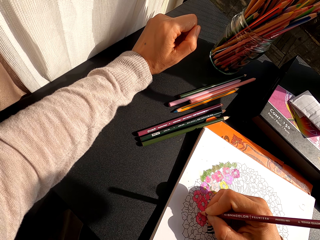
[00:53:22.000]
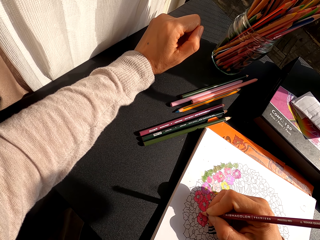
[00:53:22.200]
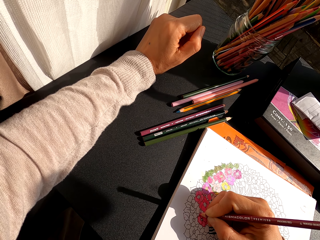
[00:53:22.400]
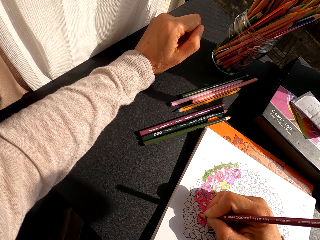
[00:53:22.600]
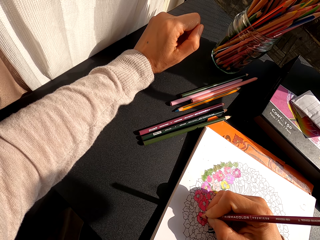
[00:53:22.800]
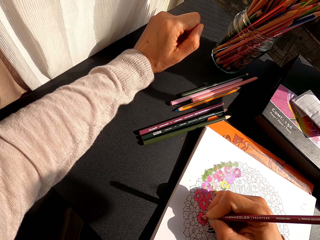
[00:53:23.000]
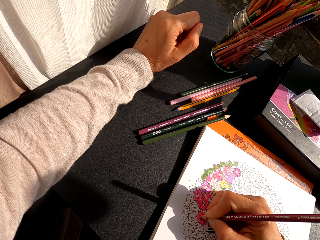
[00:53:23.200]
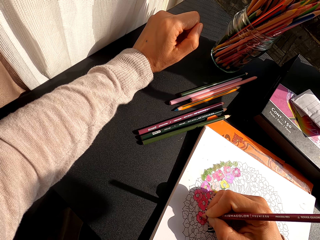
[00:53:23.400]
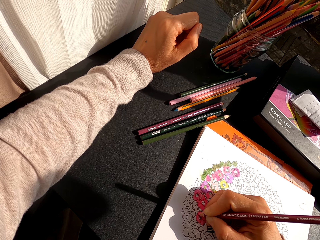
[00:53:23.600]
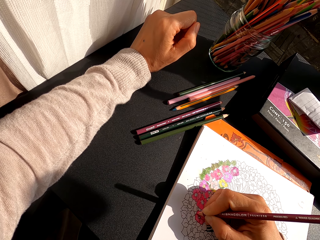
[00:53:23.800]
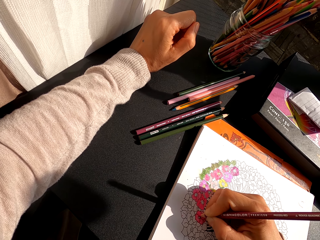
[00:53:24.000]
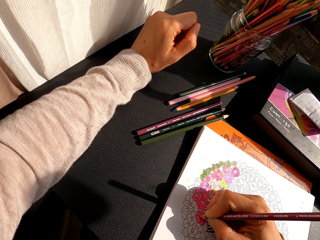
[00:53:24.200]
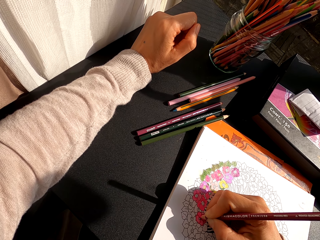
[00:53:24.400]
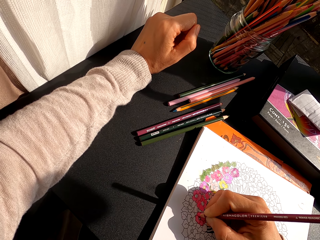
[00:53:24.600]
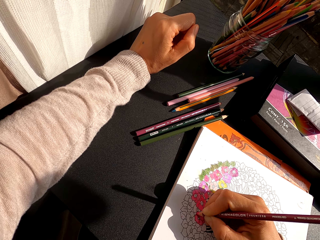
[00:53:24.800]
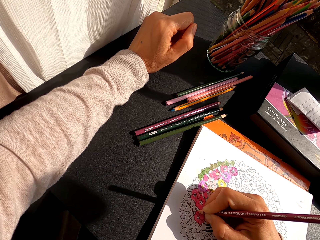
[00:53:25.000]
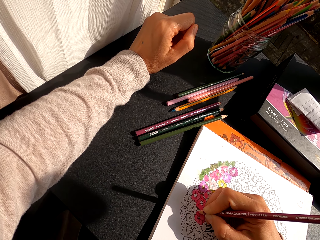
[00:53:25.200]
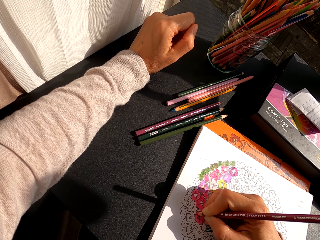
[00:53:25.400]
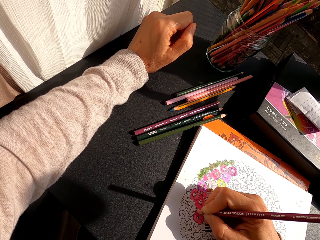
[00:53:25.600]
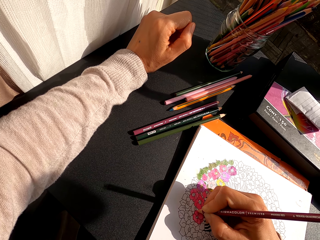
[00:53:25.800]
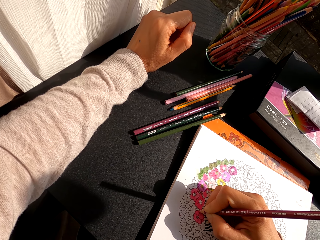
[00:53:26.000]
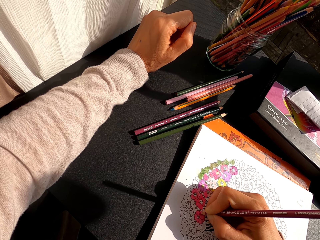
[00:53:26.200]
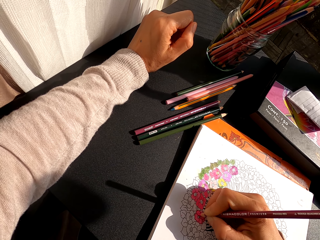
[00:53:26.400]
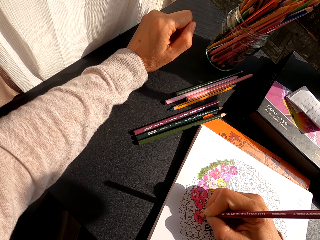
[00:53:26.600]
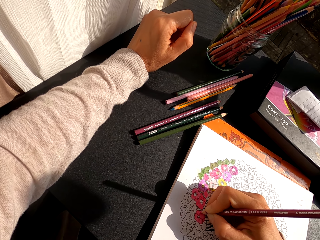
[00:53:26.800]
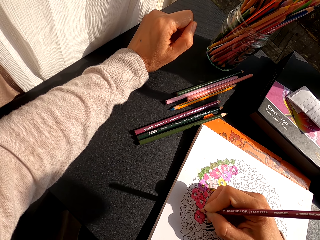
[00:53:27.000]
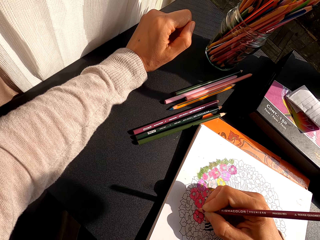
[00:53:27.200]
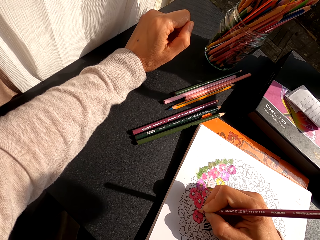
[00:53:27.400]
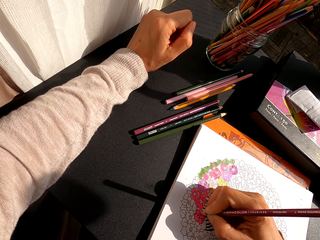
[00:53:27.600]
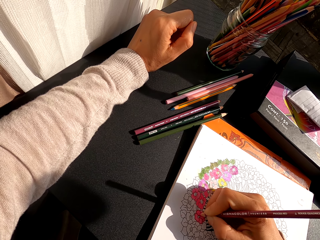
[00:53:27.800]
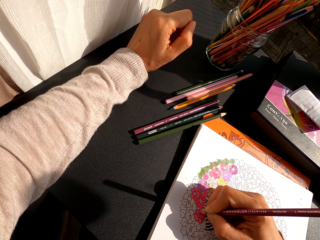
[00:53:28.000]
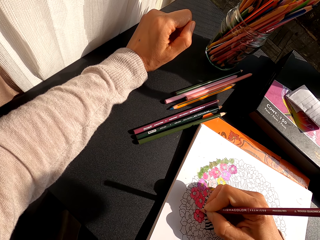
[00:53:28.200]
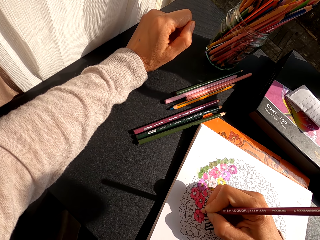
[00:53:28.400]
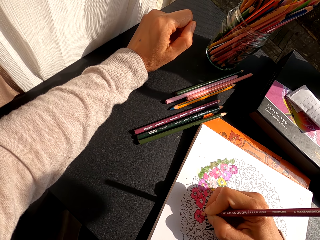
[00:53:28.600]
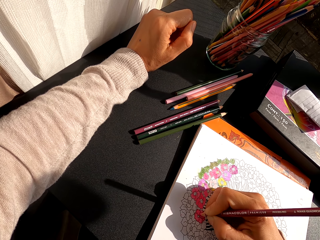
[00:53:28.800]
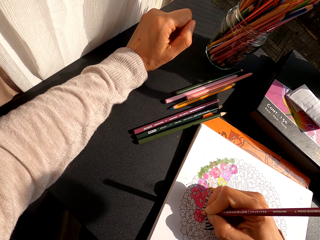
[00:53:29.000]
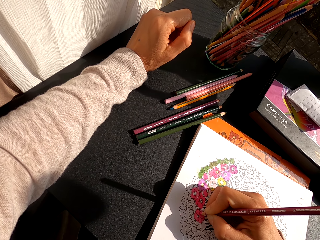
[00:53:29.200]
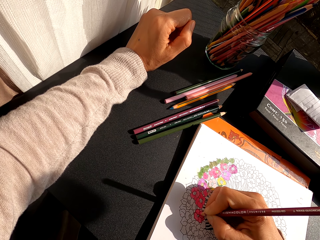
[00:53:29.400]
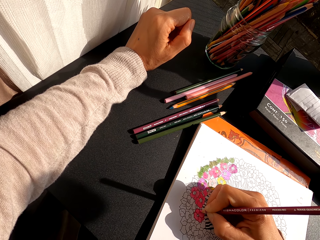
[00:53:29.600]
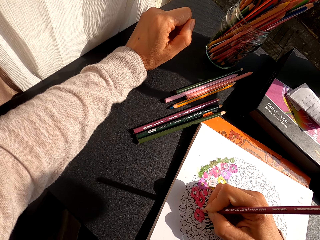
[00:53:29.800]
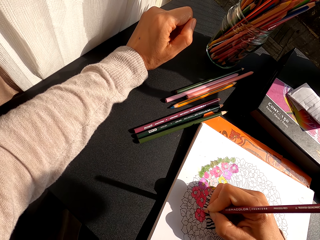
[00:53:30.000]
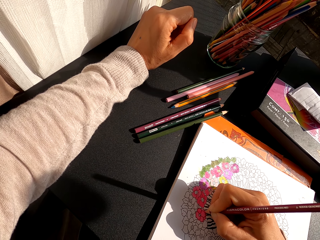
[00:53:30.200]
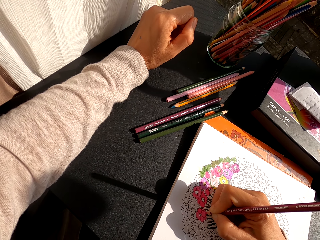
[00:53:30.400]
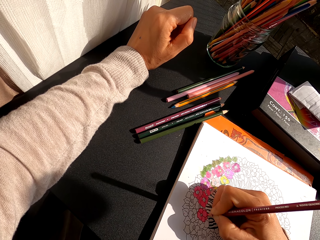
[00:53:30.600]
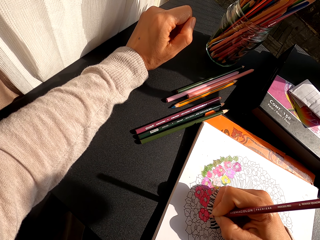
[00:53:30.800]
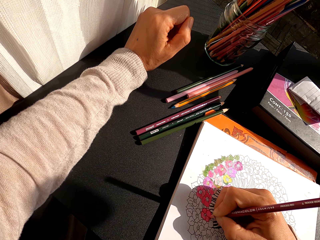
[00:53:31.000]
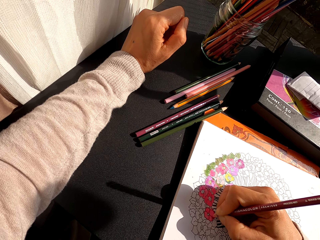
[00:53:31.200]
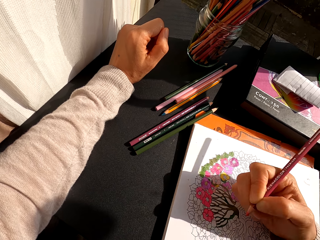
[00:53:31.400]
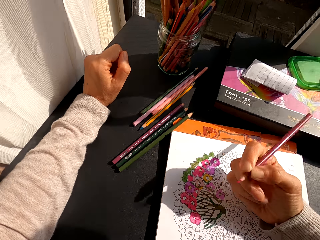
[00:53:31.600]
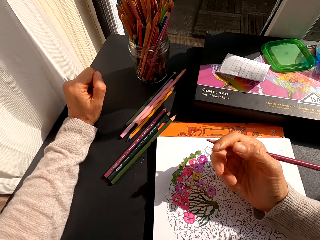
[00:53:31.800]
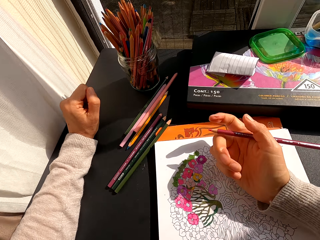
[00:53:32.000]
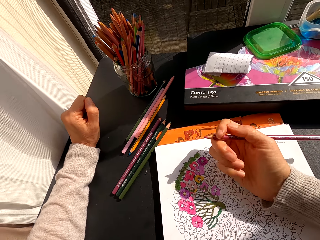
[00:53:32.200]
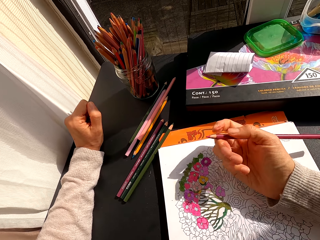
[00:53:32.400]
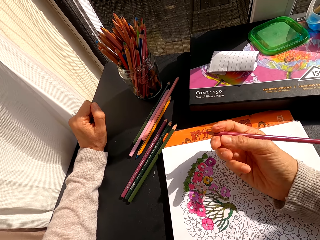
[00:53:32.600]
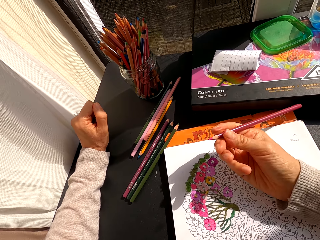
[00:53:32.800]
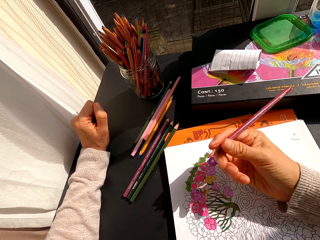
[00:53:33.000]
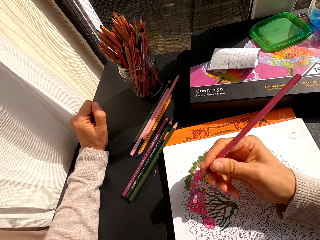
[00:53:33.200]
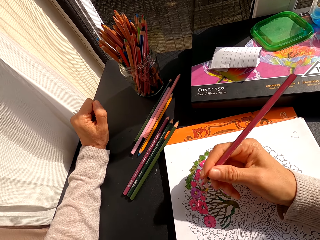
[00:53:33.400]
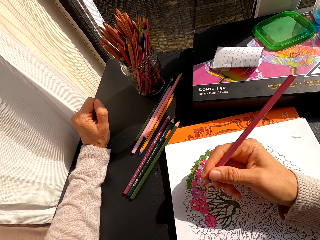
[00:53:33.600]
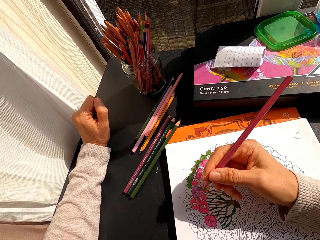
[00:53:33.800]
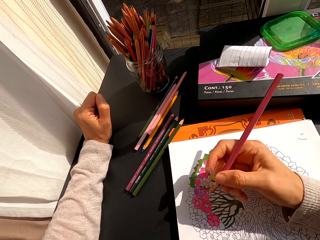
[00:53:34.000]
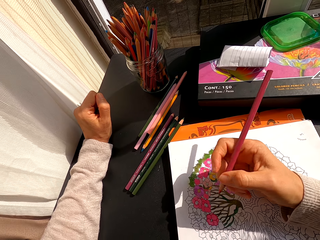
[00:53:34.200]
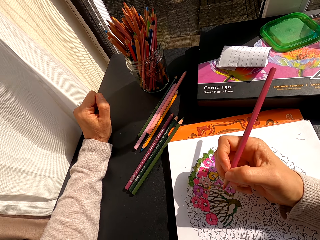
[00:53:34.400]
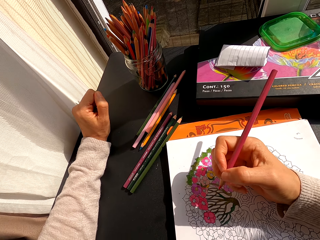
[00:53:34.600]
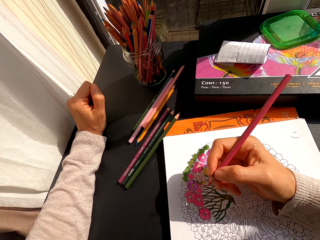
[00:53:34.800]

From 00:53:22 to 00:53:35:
The camera wearer turns to the side. They hold a color pencil.

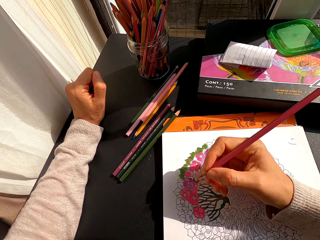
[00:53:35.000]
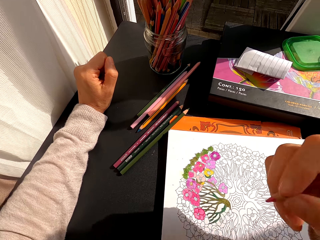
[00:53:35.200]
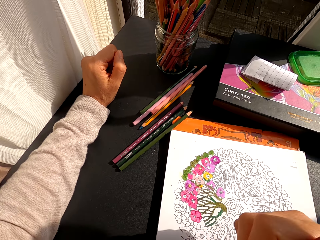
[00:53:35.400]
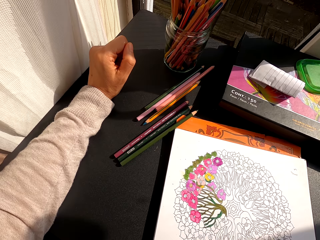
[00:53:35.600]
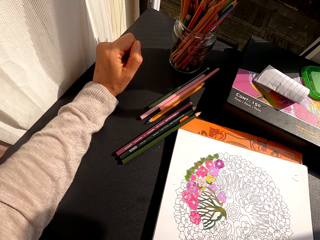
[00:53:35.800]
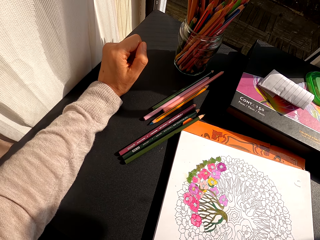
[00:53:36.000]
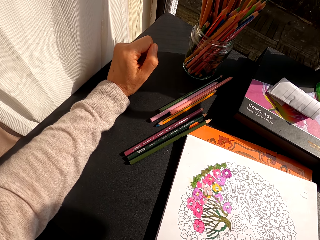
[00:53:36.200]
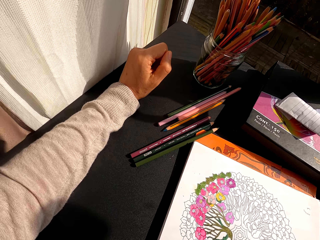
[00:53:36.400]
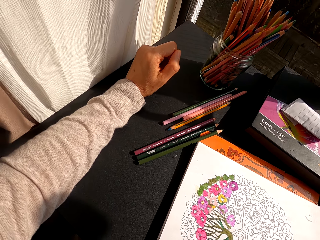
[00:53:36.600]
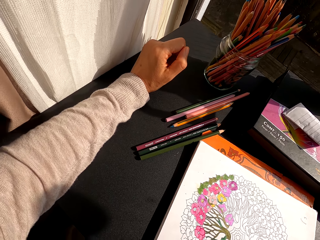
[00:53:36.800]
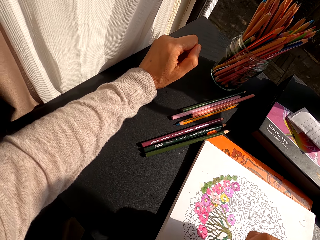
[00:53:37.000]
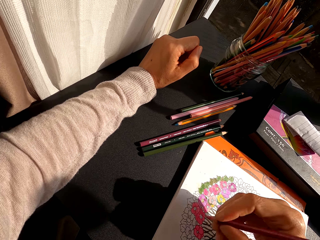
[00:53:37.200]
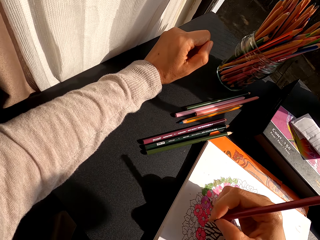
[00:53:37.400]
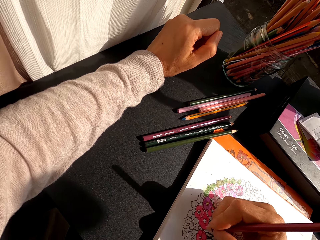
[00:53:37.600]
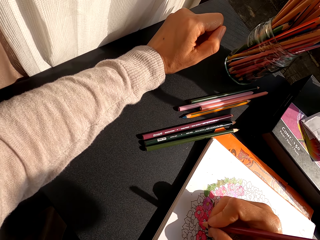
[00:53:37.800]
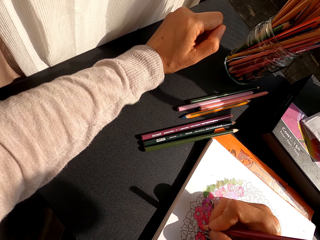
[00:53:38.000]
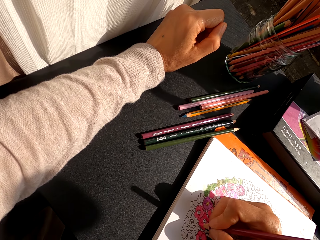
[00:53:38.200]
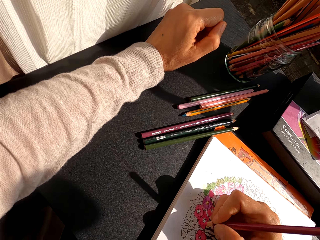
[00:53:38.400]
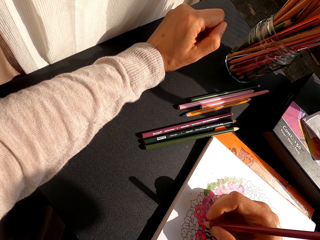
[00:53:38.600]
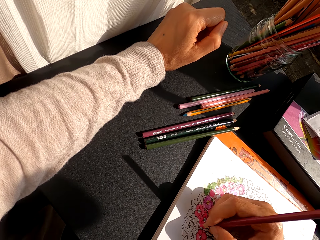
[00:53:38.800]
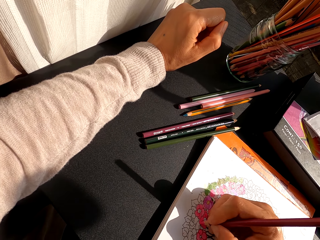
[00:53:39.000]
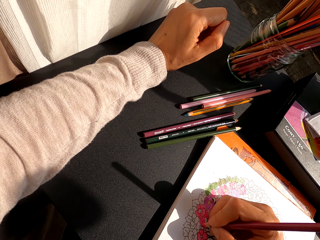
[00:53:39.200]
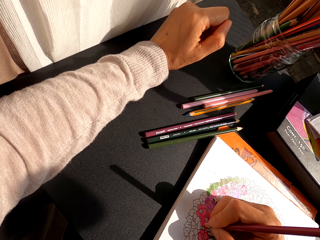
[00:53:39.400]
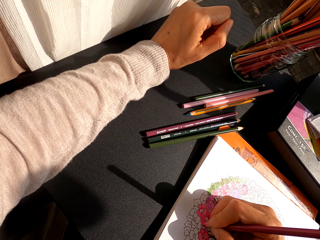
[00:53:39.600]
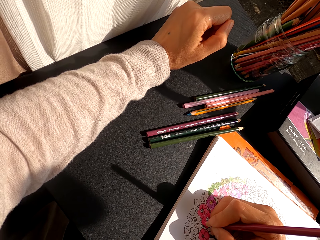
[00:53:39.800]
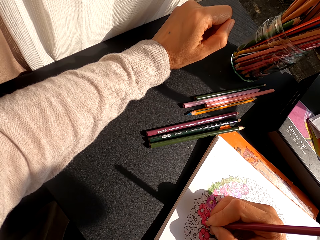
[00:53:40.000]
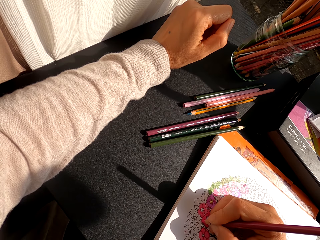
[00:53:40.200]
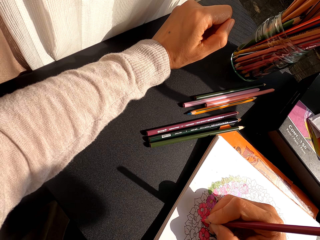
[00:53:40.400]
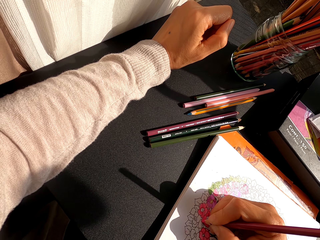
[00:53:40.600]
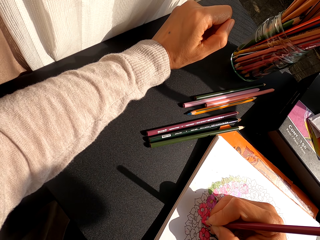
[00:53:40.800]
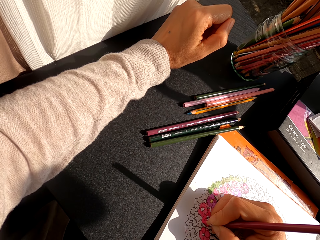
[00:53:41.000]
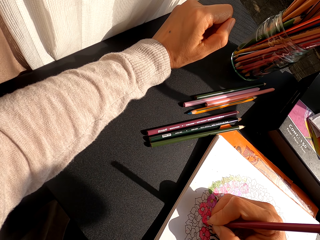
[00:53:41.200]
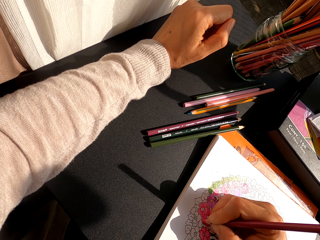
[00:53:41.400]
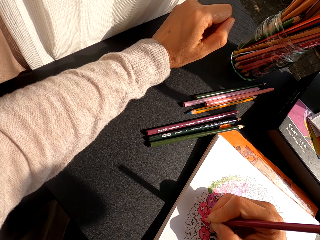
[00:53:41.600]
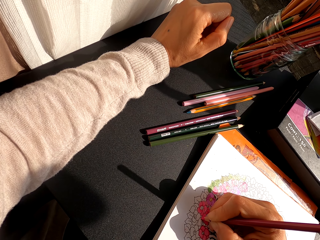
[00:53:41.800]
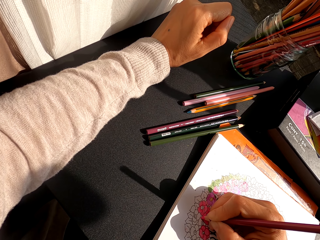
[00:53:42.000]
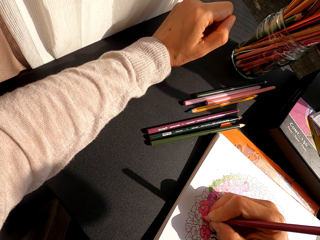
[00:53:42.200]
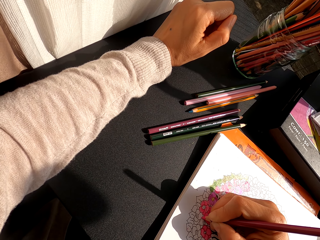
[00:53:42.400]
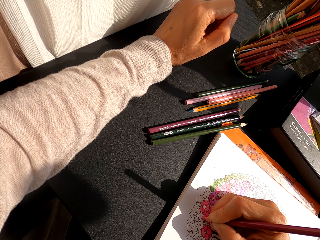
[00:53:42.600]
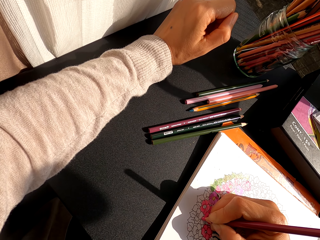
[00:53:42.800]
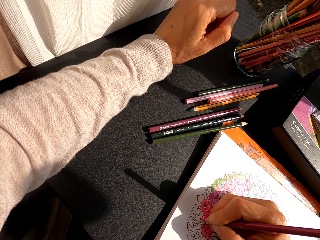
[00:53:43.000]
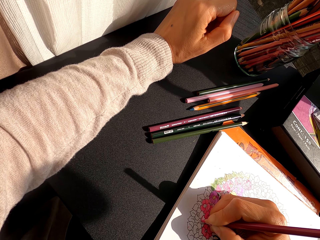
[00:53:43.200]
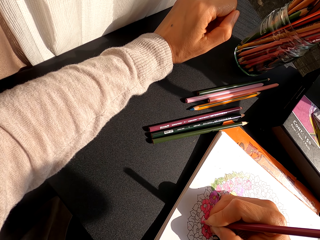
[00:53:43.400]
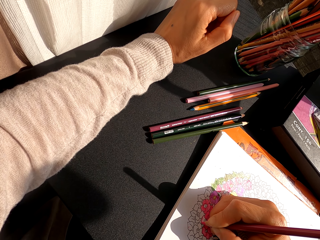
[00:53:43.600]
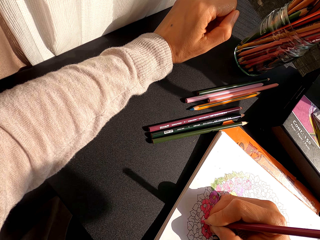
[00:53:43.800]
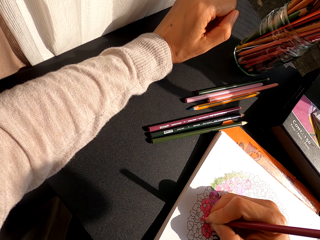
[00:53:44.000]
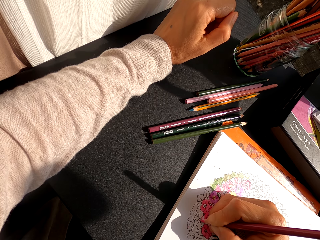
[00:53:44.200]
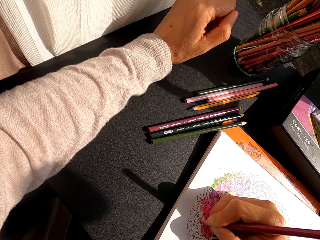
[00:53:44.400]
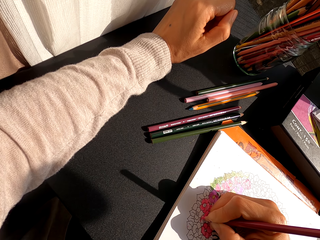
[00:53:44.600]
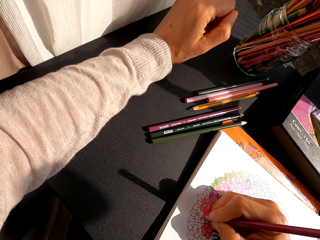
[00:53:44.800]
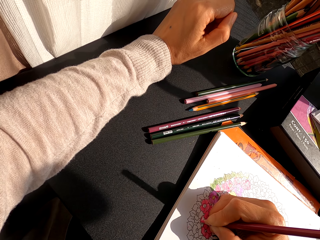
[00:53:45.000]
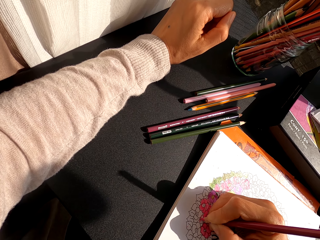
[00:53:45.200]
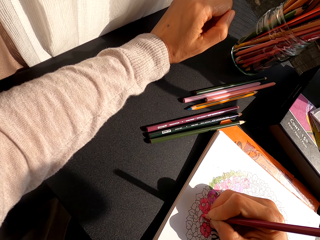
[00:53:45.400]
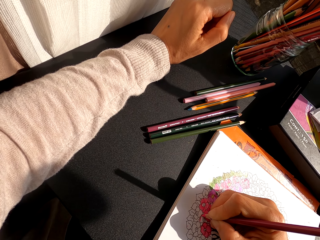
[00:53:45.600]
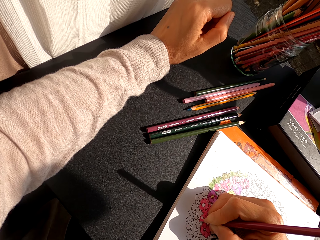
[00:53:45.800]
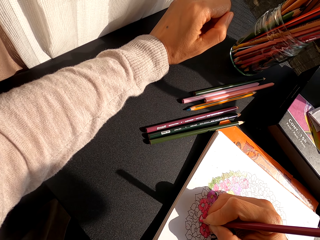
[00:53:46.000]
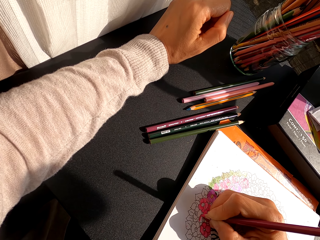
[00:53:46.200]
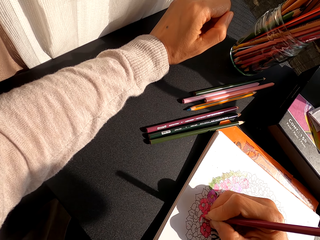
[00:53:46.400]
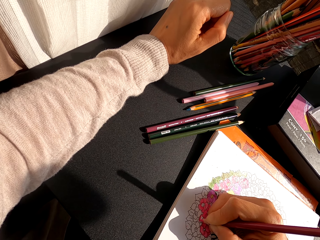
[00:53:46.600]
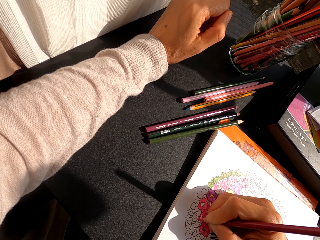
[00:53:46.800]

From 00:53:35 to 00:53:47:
The camera wearer turns to the side. They stare at the drawing. They hold a color pencil. They color the drawing with a coloring pen. They color the drawing on the book.
